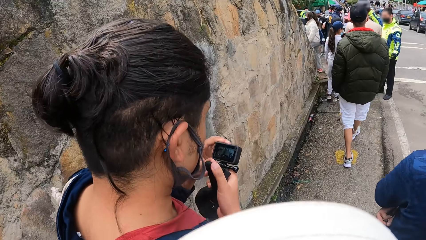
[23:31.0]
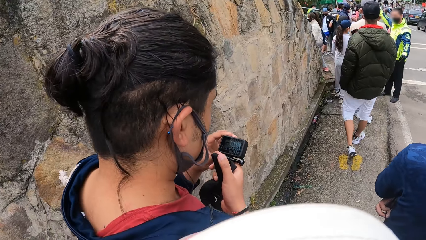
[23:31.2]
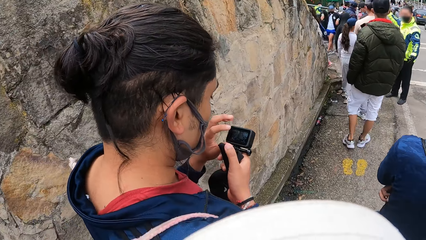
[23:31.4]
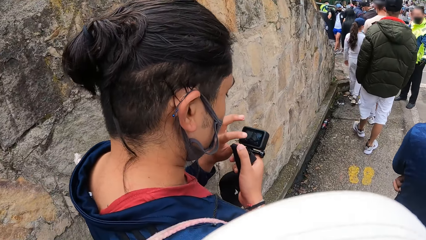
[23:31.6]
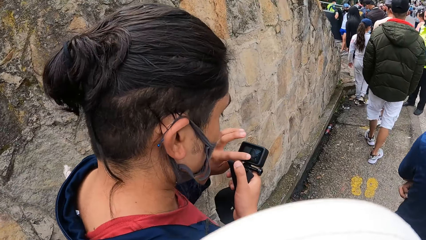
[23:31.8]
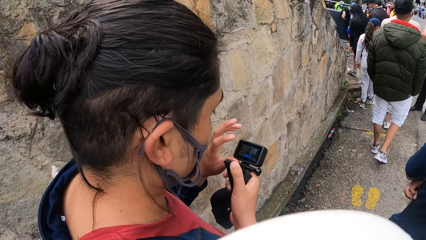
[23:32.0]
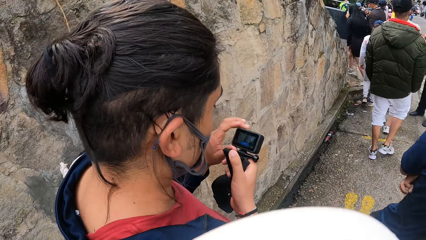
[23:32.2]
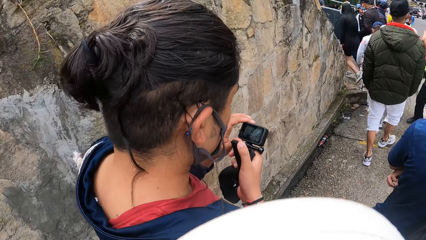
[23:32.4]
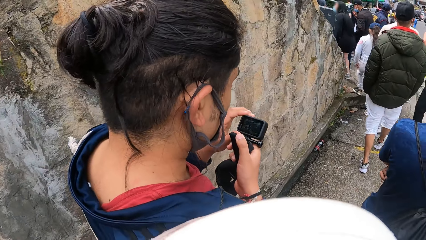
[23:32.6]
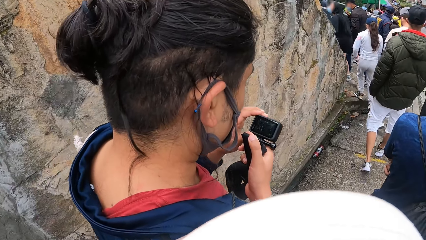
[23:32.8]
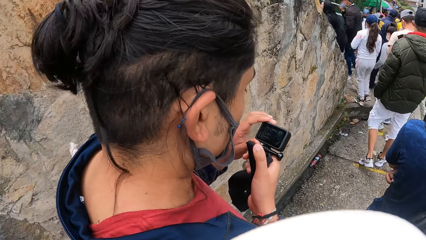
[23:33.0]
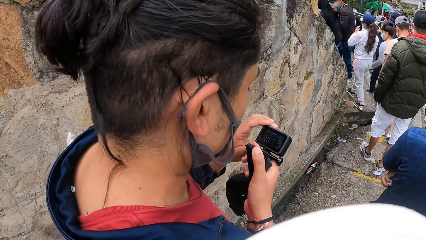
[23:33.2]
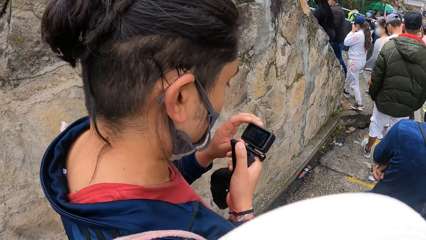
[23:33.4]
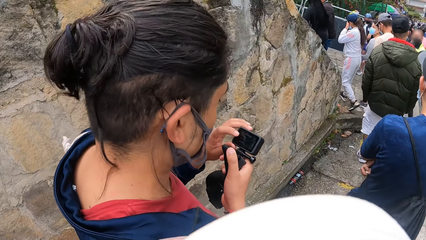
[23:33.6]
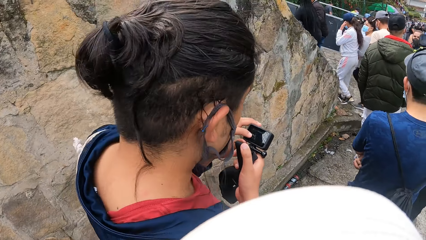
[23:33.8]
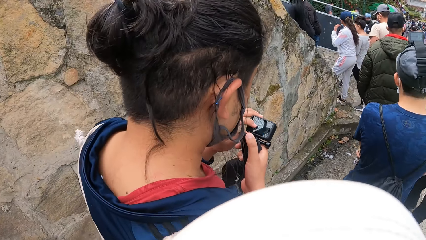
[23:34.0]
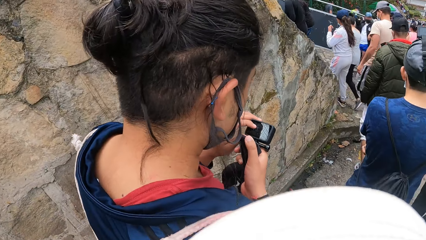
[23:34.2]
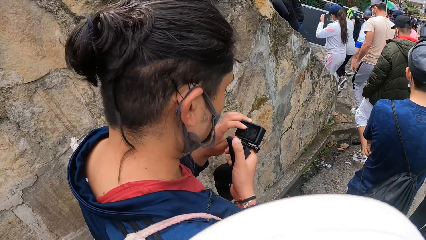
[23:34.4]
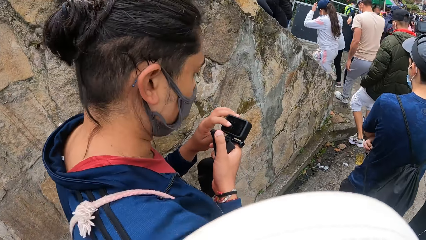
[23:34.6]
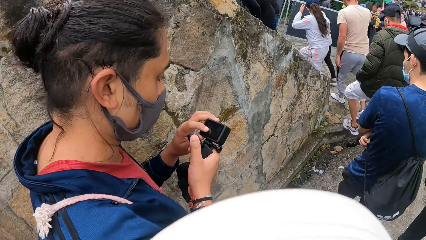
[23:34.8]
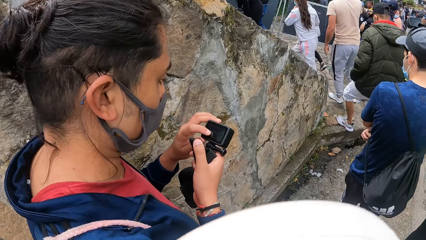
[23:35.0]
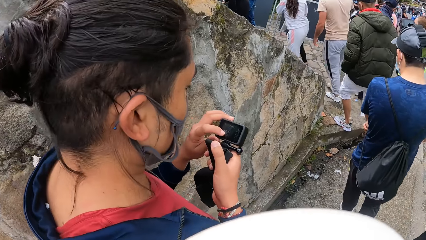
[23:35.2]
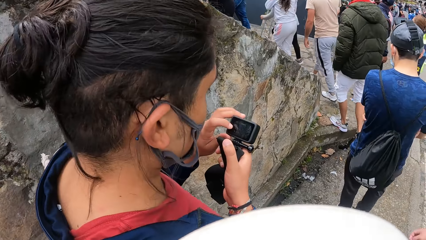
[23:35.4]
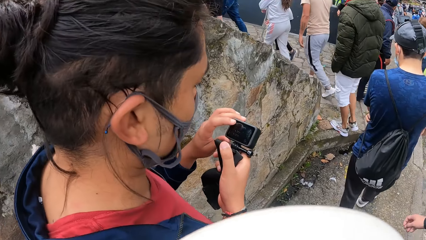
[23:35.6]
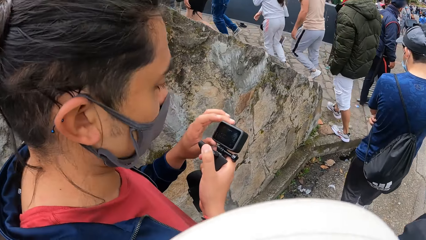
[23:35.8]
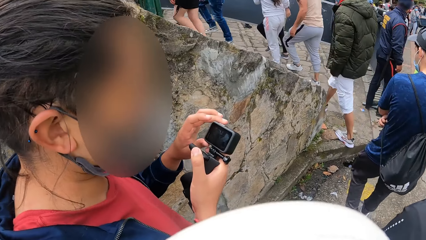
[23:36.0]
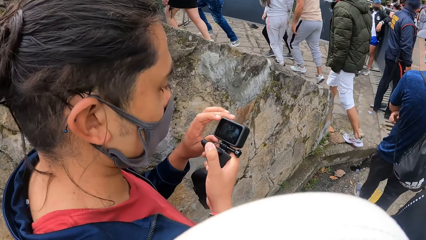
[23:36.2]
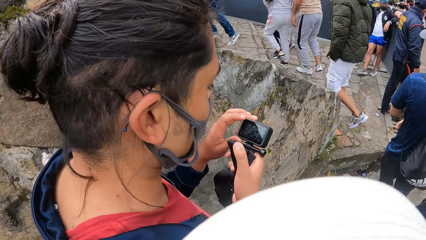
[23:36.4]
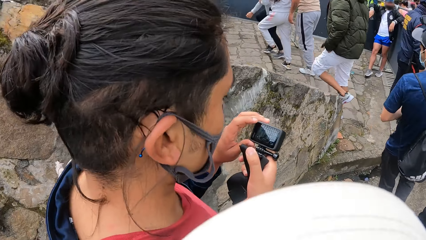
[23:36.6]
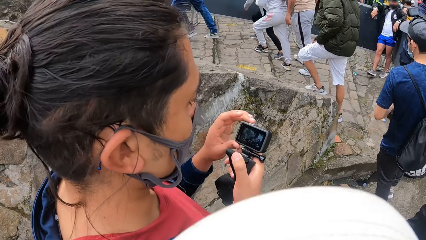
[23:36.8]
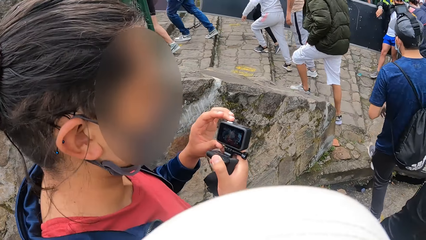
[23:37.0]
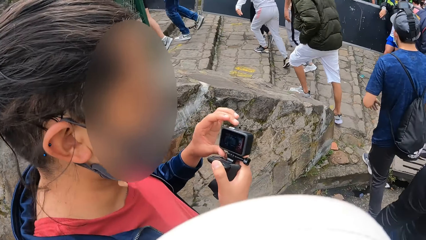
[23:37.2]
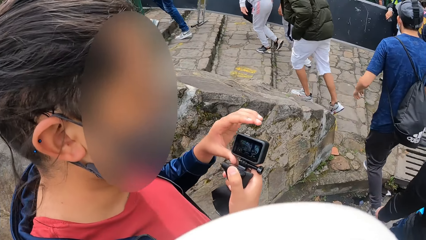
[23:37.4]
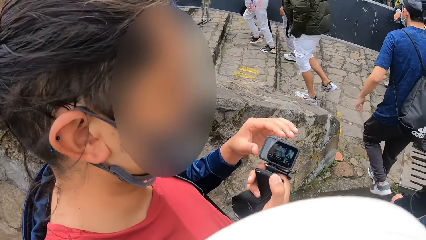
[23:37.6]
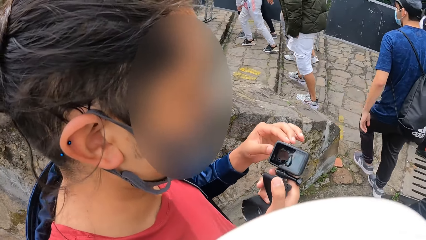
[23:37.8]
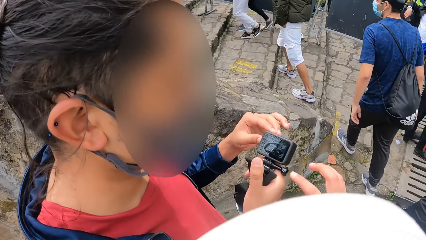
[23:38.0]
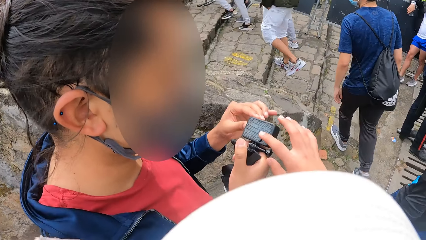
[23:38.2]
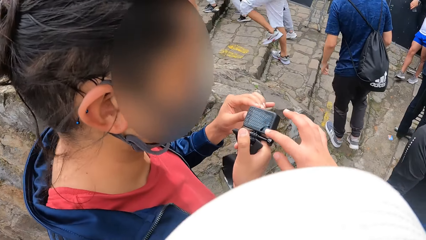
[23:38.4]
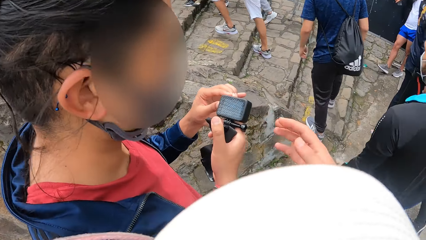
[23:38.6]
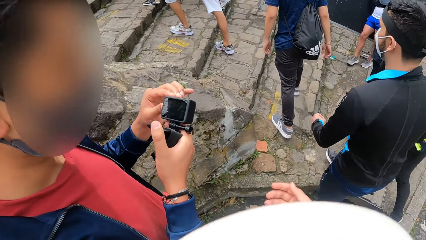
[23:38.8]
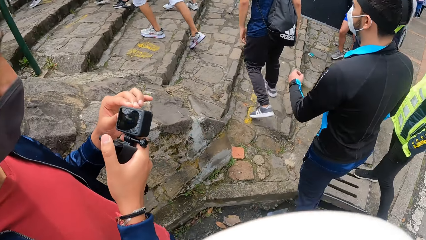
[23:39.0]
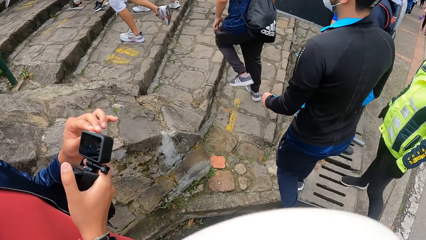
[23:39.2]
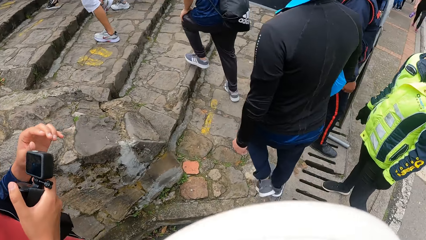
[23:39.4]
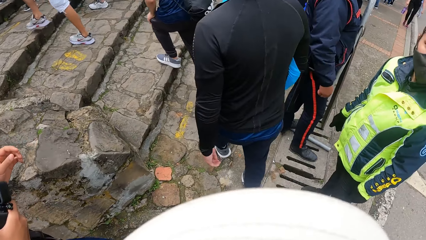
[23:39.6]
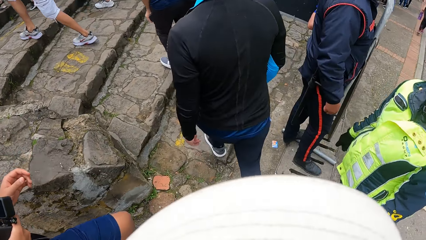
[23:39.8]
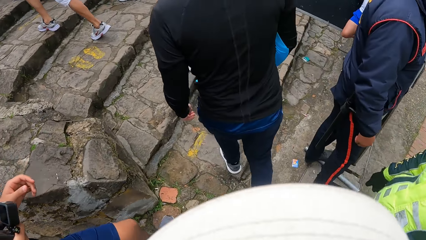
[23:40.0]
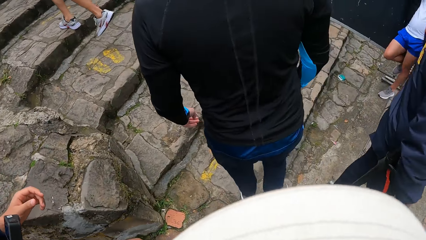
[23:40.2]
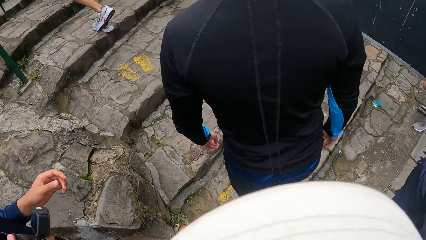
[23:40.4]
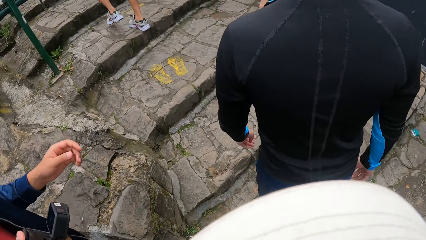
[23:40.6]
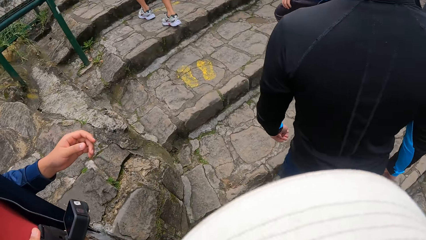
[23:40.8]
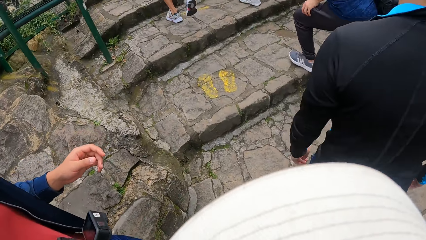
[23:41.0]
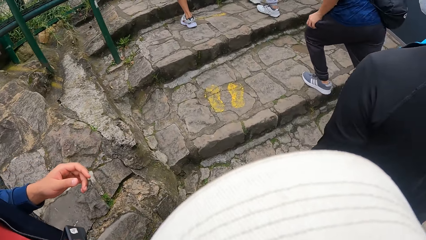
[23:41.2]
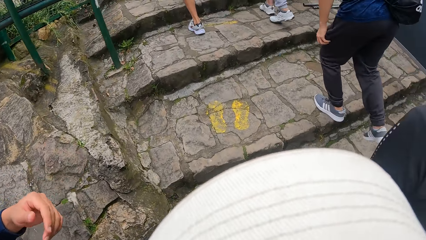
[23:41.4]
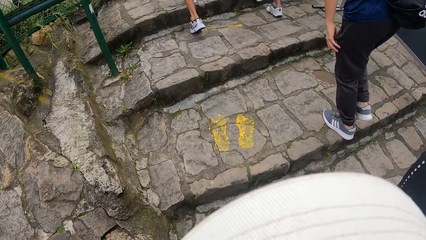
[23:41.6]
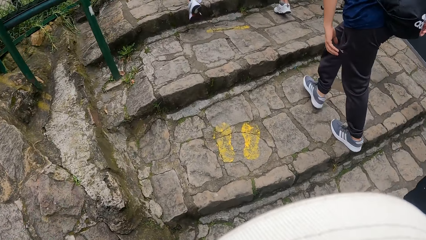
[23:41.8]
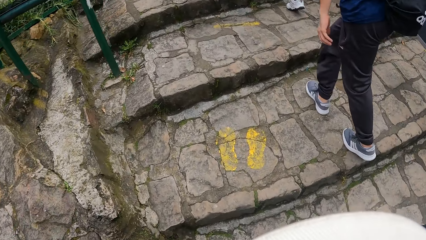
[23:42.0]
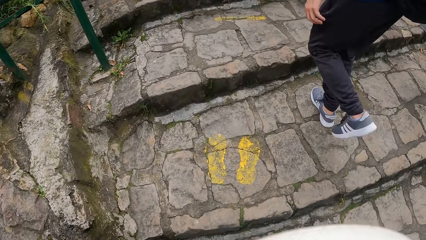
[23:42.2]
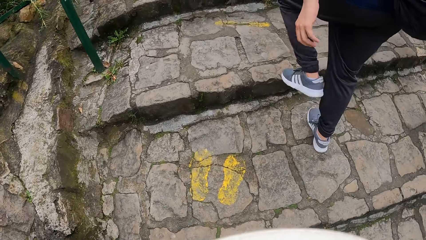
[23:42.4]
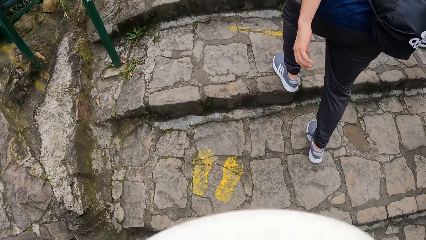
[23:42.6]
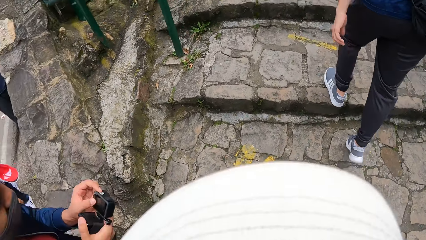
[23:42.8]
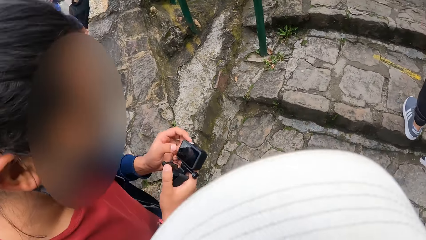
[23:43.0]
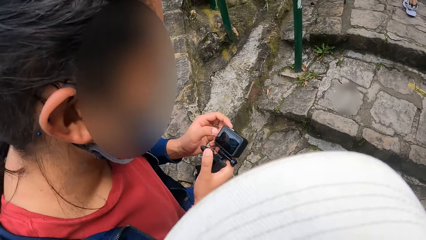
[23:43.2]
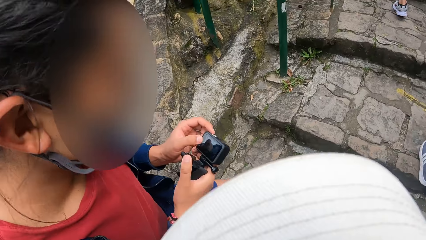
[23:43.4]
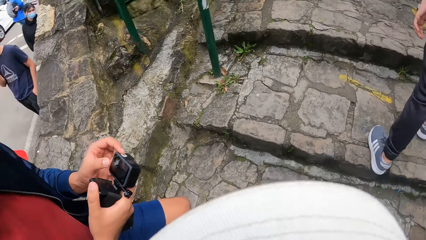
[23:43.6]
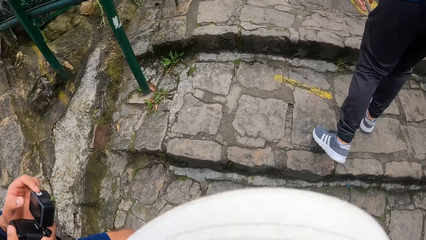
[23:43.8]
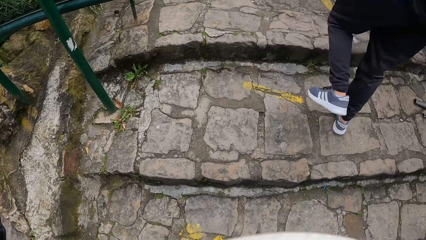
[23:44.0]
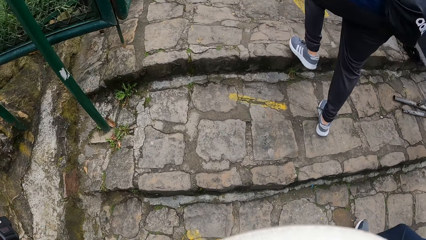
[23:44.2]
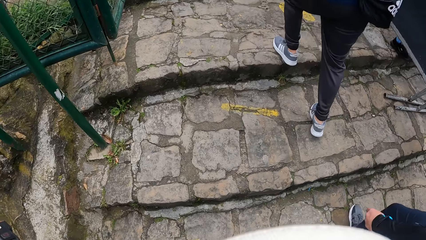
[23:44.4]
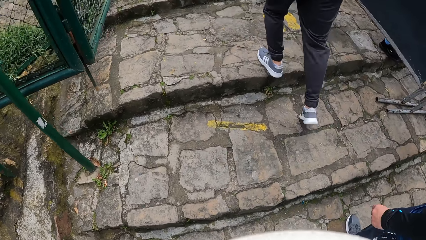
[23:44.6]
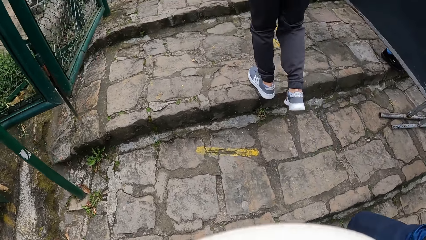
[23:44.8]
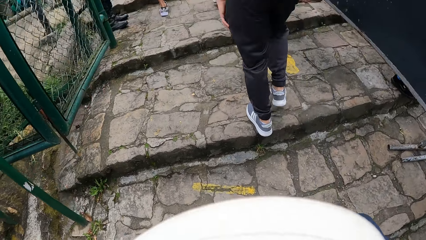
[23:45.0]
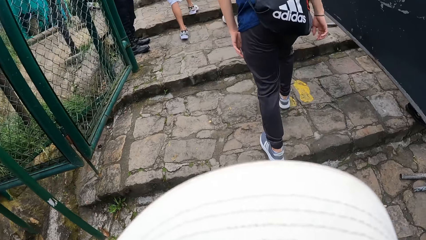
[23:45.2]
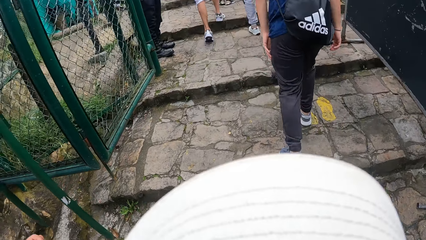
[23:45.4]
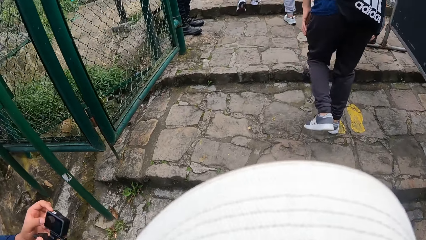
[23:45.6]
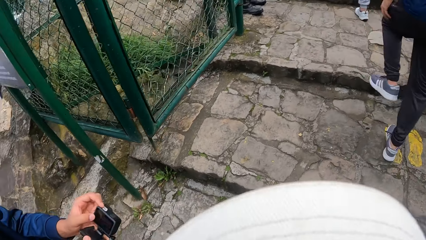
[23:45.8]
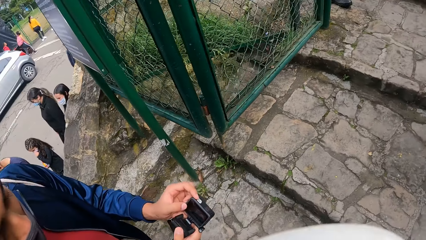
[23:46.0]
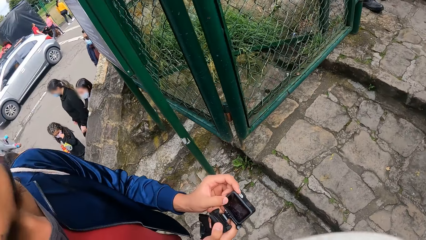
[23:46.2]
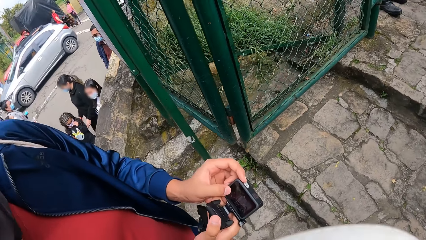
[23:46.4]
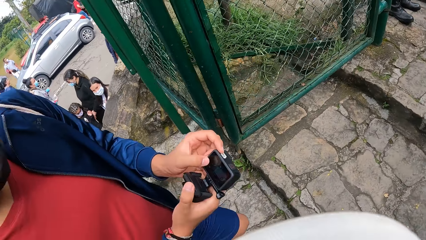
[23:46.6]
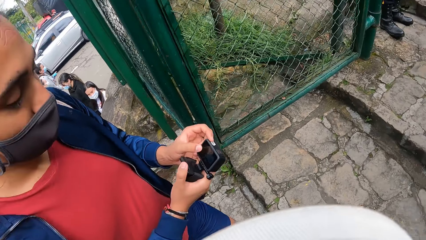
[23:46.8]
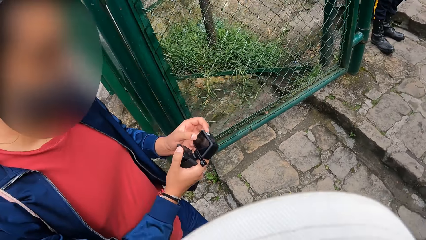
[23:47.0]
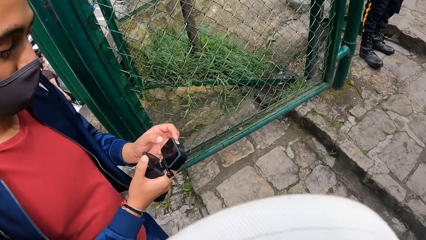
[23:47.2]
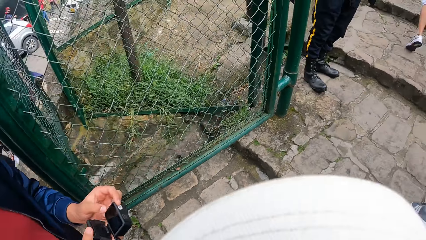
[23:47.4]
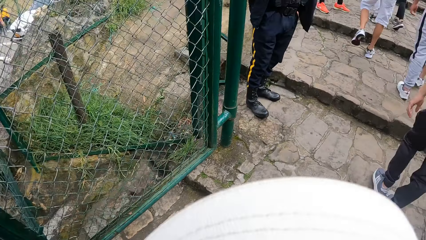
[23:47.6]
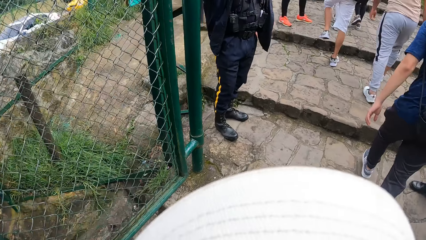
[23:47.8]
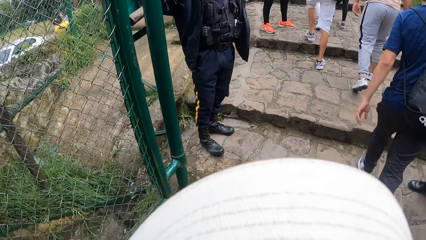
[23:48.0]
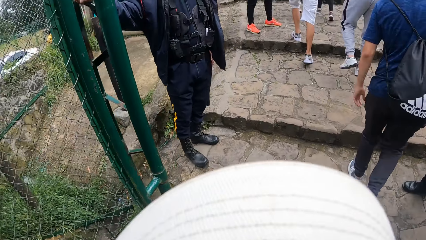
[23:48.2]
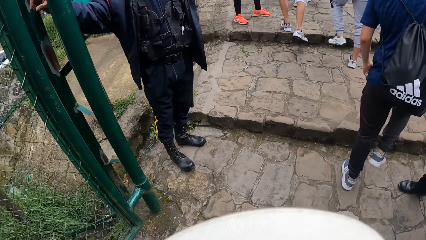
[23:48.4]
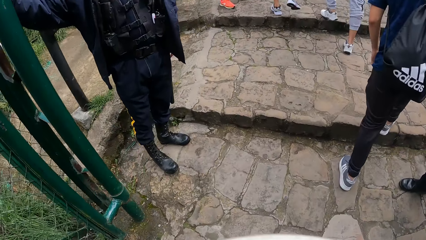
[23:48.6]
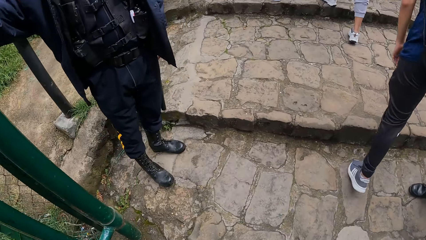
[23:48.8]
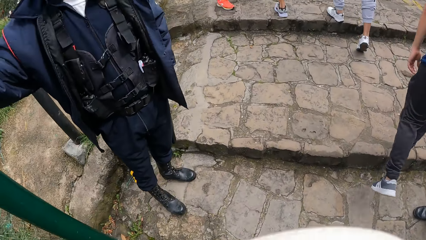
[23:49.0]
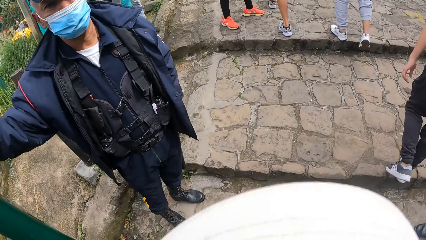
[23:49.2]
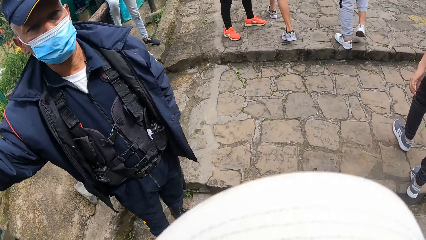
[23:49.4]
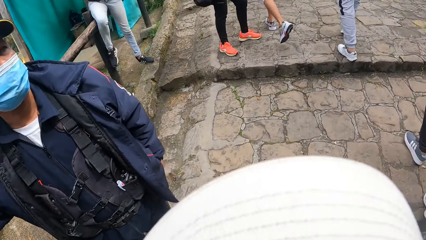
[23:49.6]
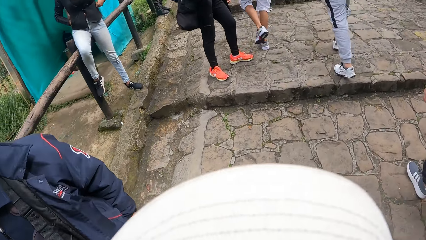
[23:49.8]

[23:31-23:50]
A man presses the camera with his left hand. The man operates the camera and walks on the roadside. The camera wearer presses the camera with his right hand. Another man climbs the stairs. The camera wearer moves the hand. He walks up the stairs. A third man climbs the stairs. The camera wearer looks around. The first man climbs the stairs. The camera wearer walks up the stairs.
